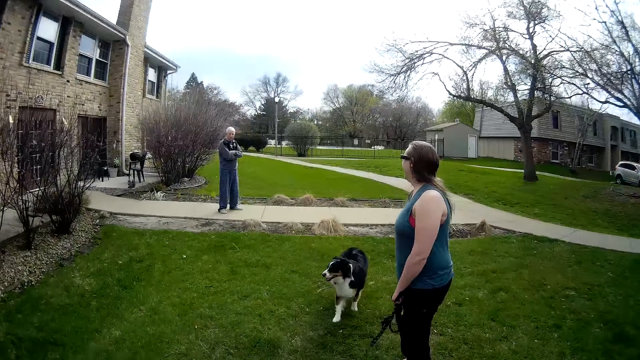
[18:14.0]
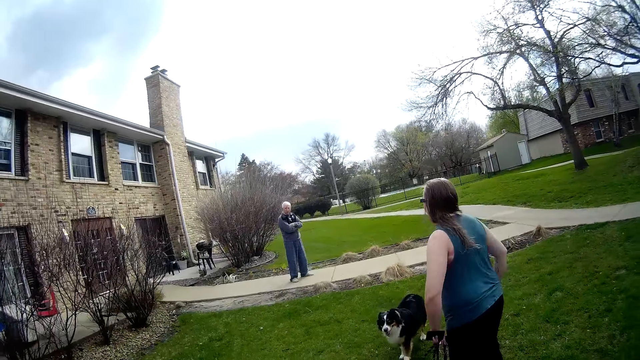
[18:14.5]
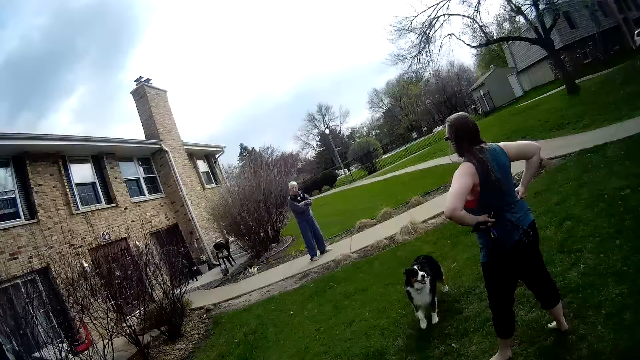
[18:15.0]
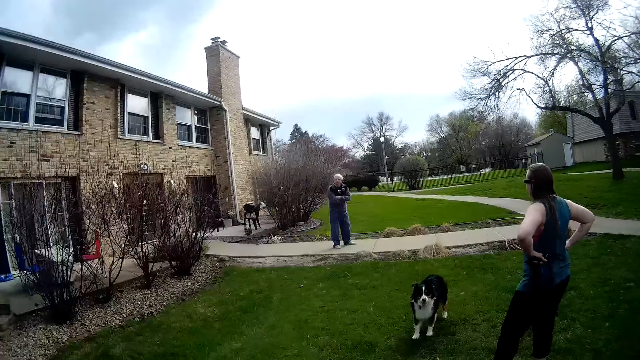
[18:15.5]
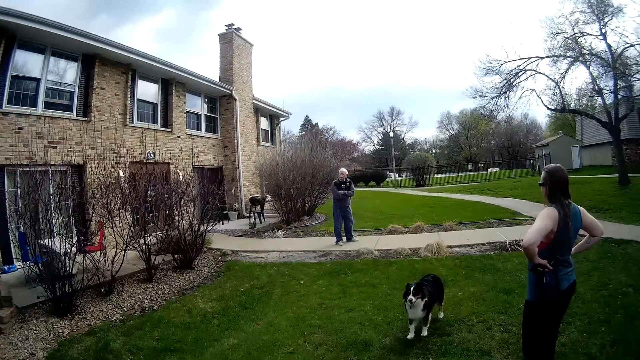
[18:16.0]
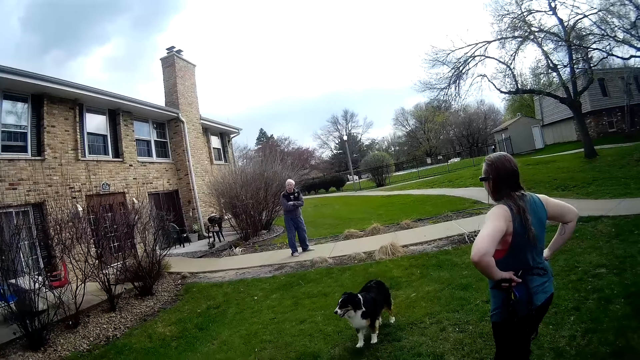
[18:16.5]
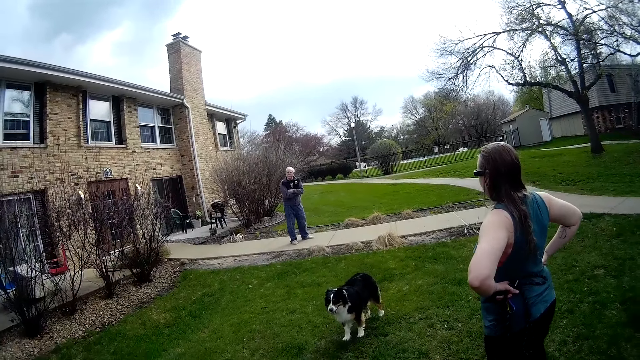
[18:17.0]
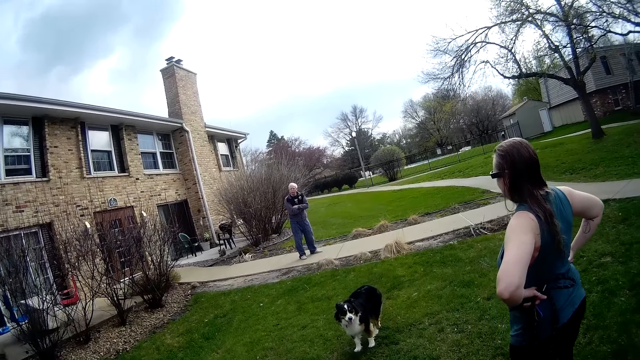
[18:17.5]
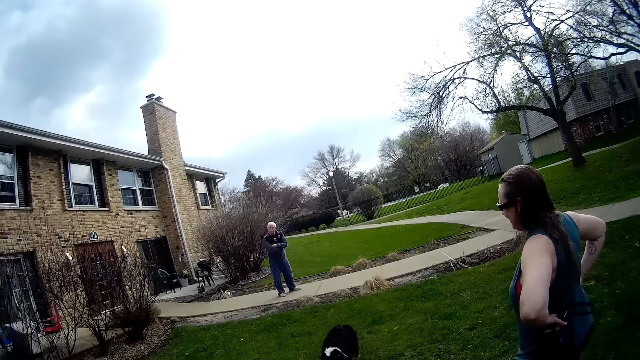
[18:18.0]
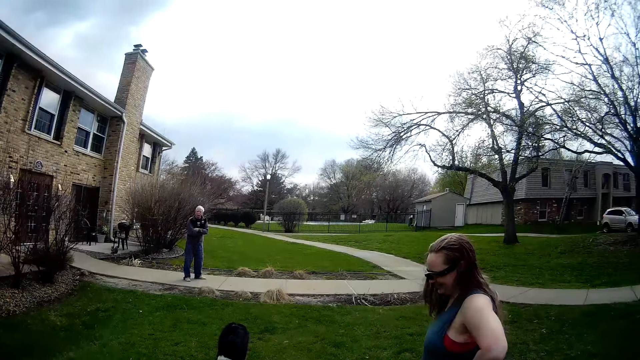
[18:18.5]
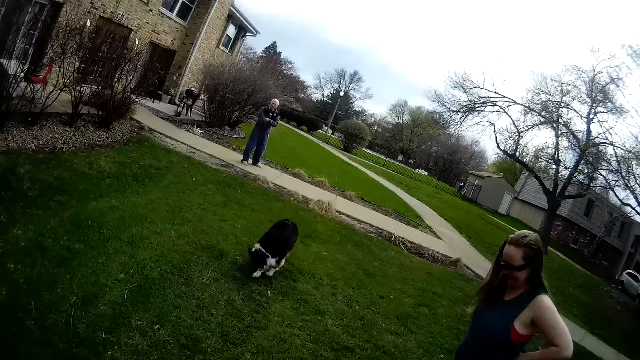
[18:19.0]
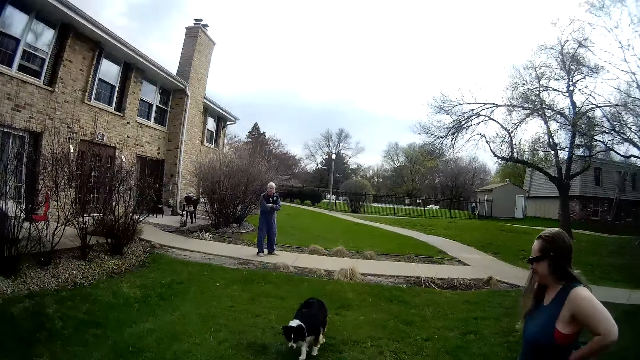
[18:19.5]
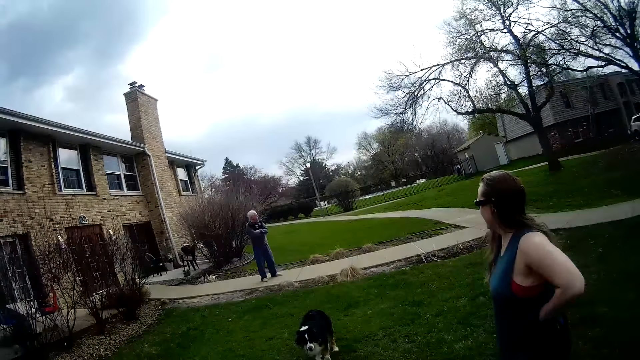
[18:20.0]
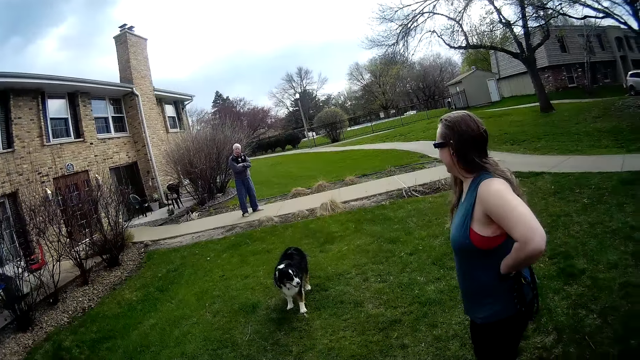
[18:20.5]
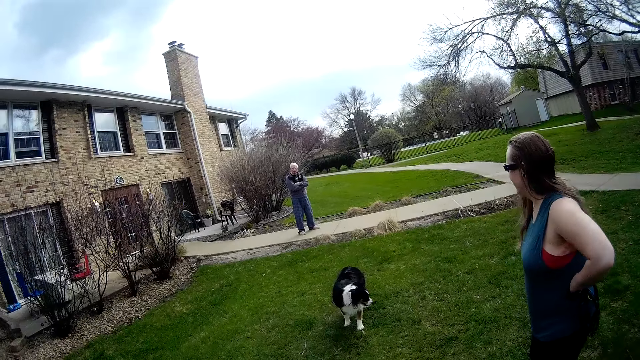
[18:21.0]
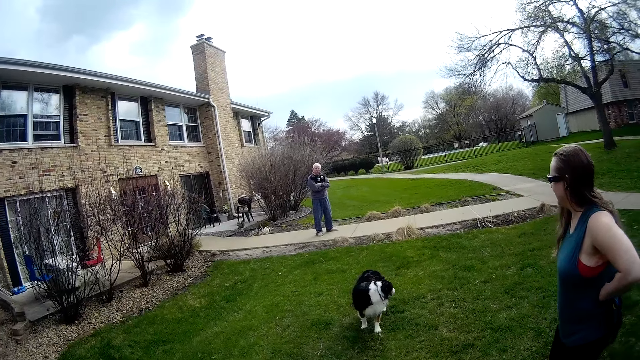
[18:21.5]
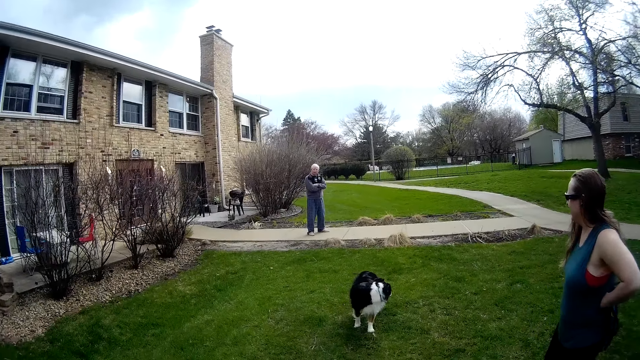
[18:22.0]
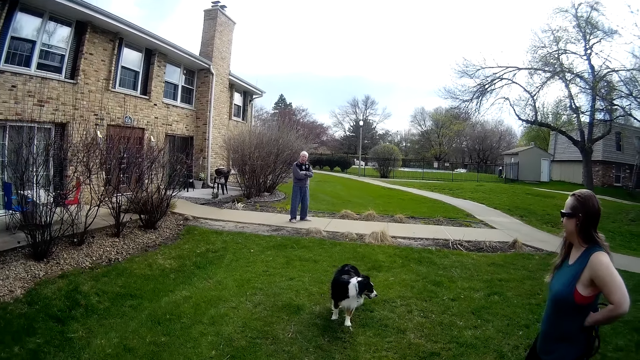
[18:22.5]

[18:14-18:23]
The dog walks on the lawn. The woman places both hands on her waist. The dog sniffs the lawn with its nose.

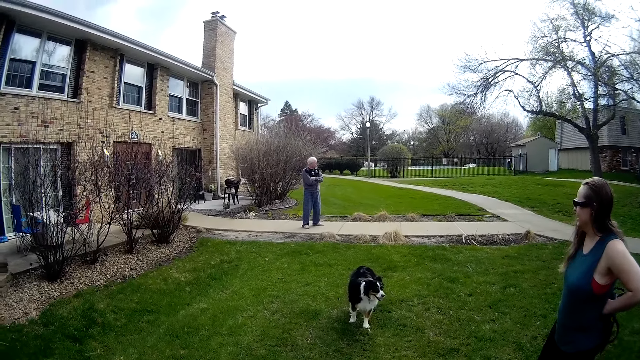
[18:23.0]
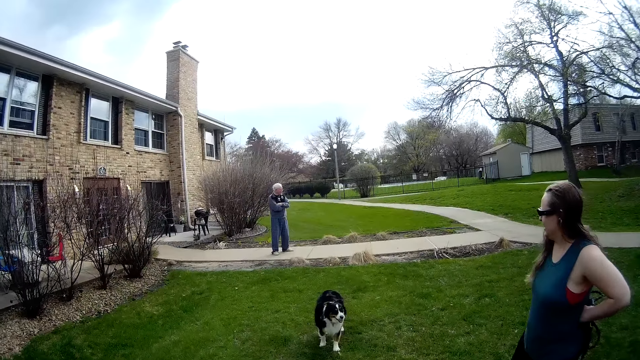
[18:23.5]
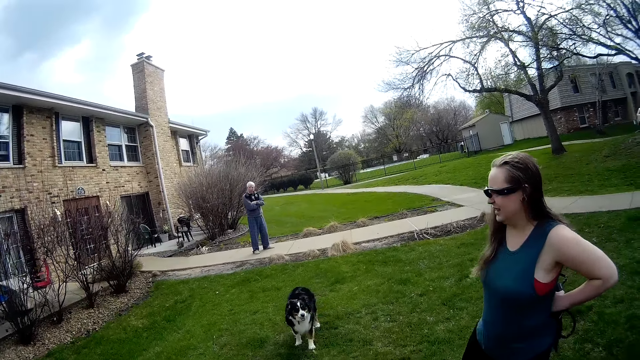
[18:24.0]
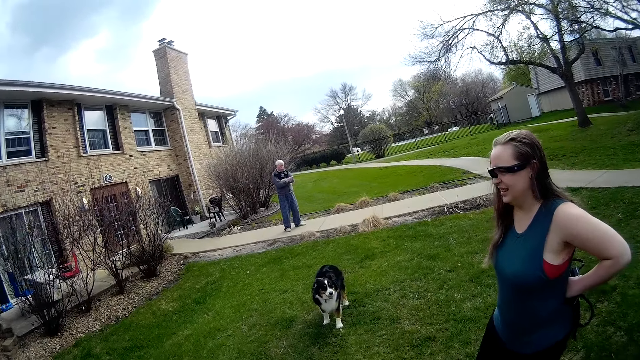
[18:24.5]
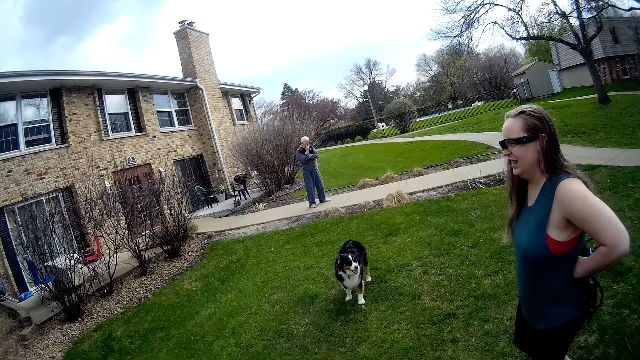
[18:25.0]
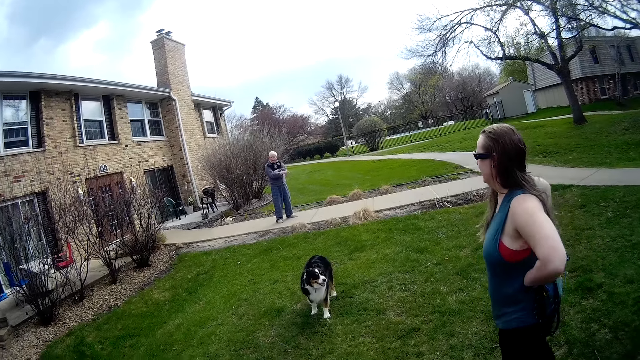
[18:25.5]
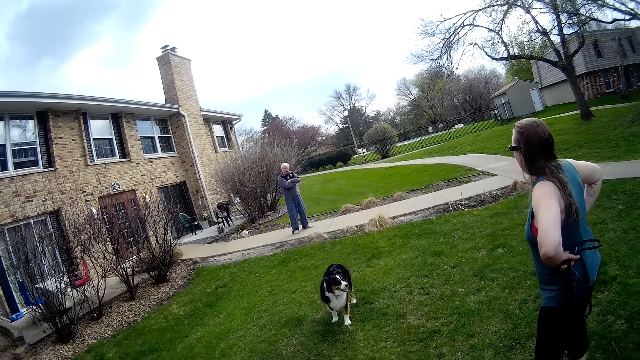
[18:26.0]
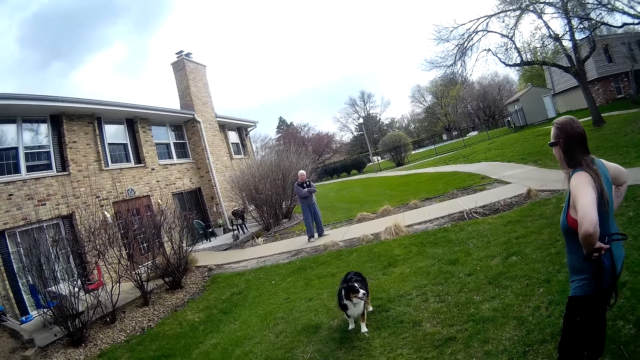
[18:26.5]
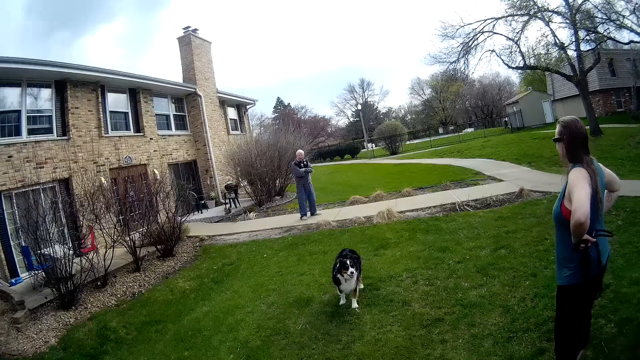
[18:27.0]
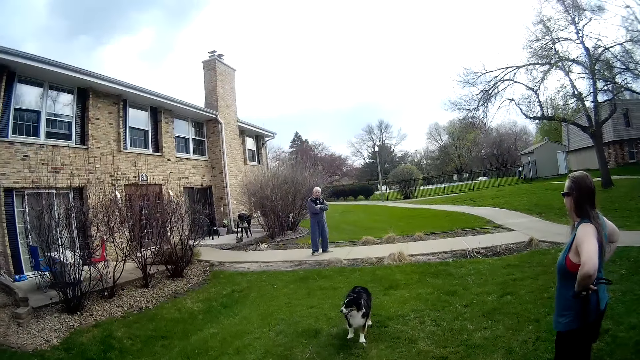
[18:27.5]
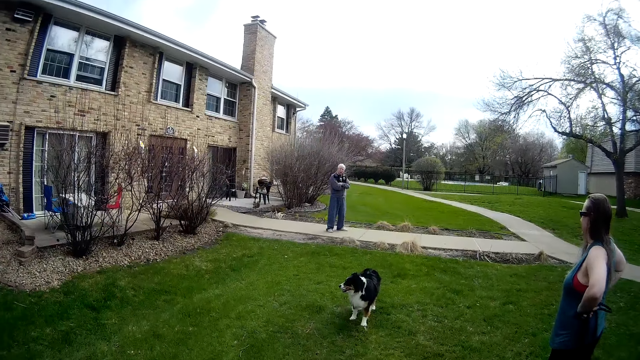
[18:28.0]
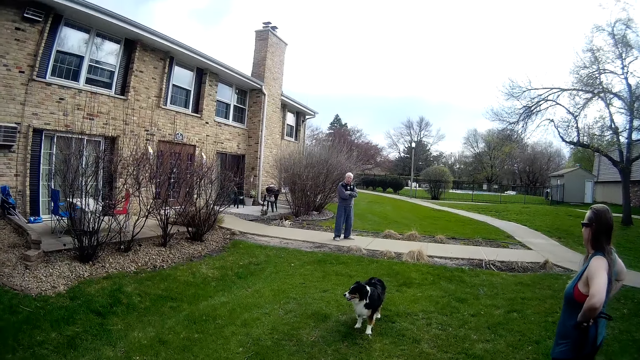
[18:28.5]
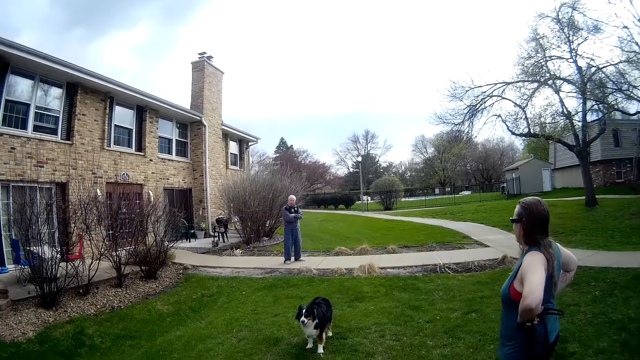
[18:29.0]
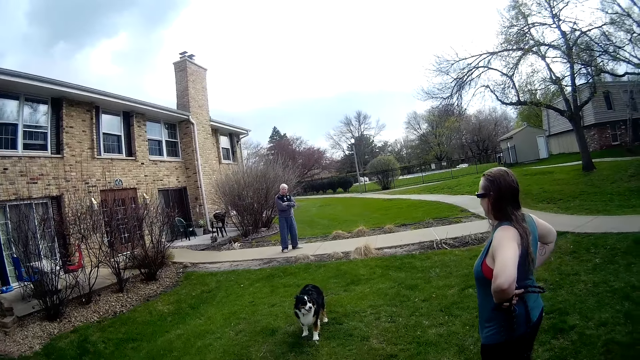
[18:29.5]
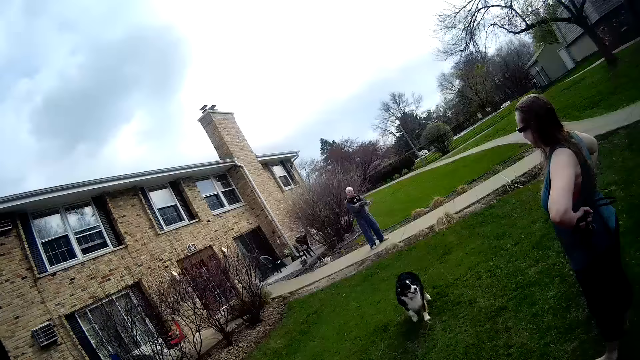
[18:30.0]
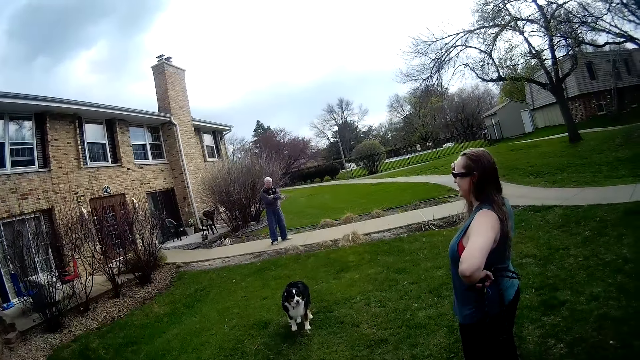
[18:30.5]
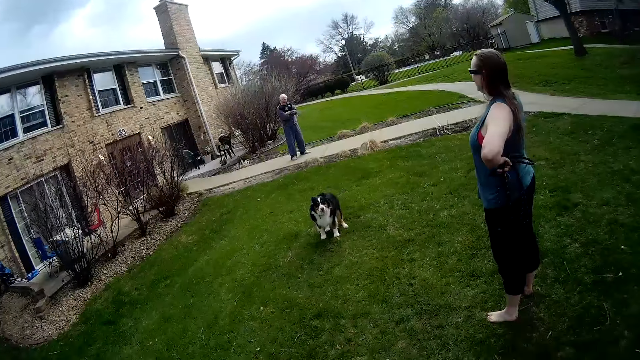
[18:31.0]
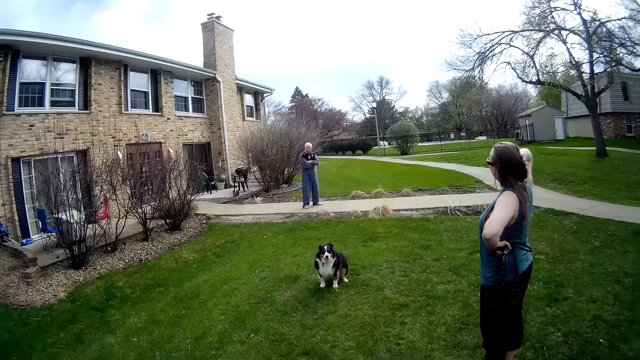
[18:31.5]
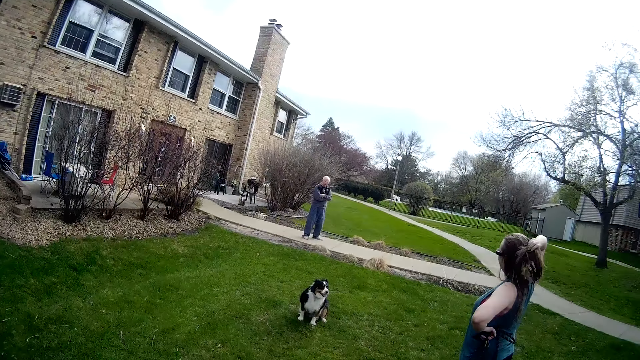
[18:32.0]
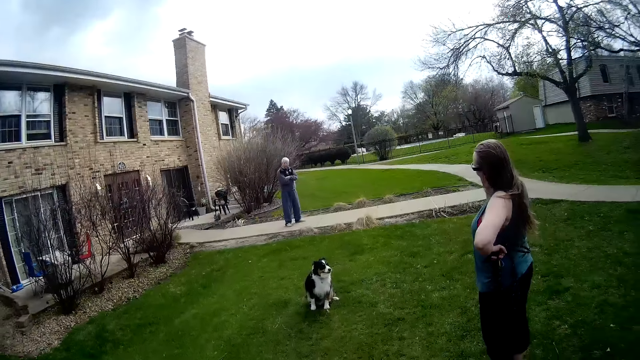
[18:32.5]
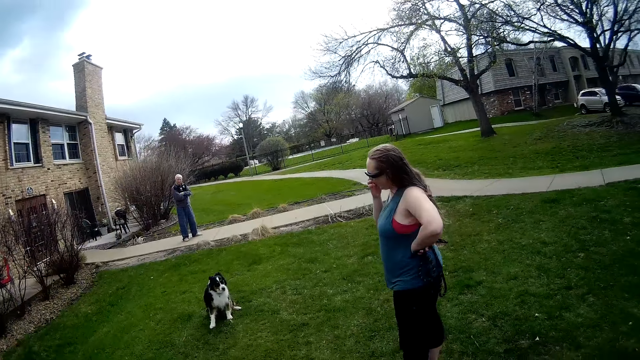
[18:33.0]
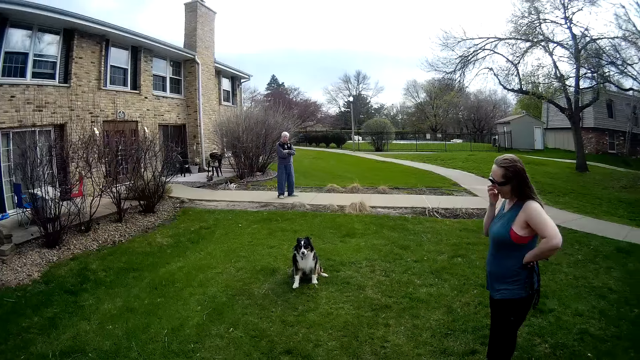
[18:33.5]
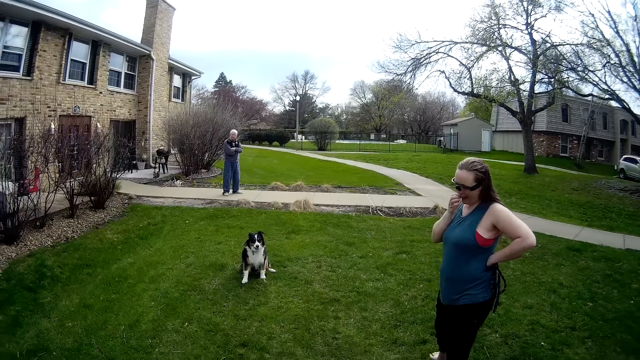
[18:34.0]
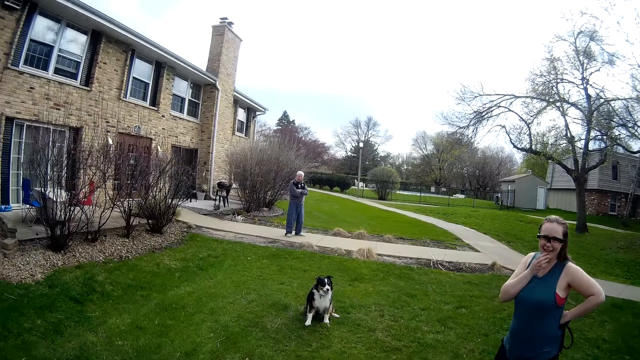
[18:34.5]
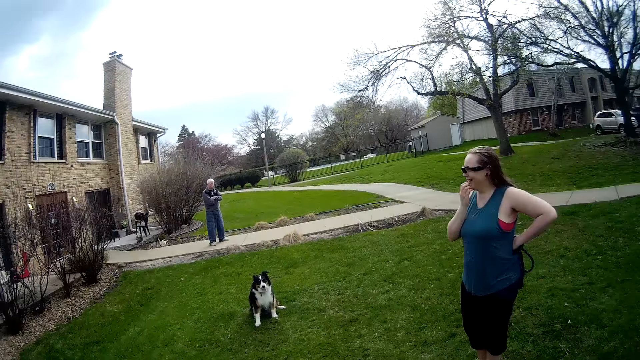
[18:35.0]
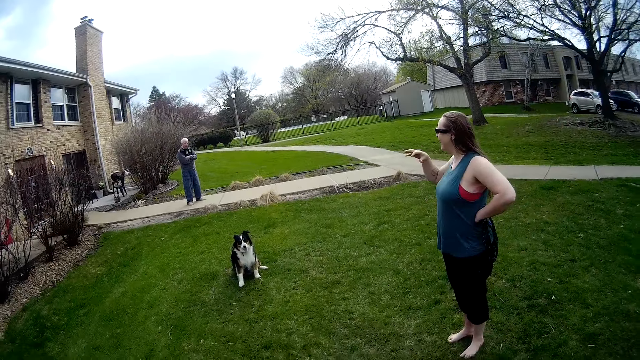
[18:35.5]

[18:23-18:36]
A man touches his face with his right hand. The man folds his arms. A woman touches her hair with her right hand. The woman touches her face with her right hand. The woman scraps something.
